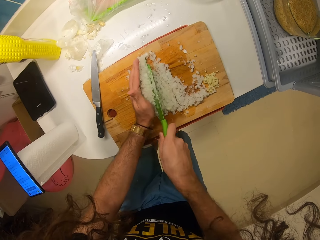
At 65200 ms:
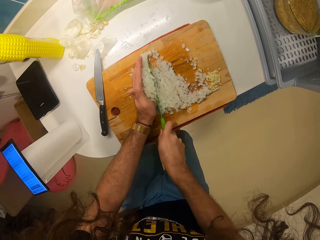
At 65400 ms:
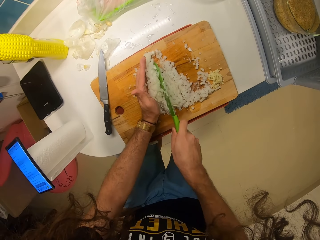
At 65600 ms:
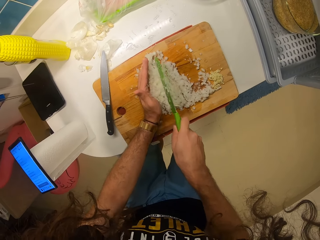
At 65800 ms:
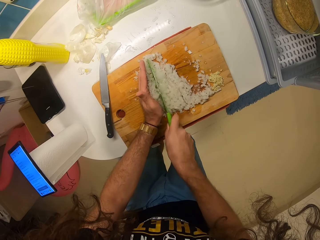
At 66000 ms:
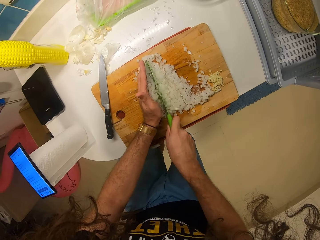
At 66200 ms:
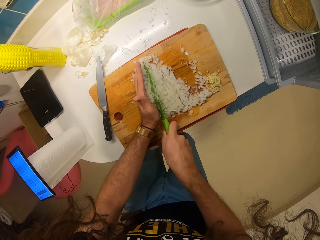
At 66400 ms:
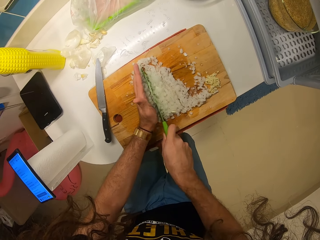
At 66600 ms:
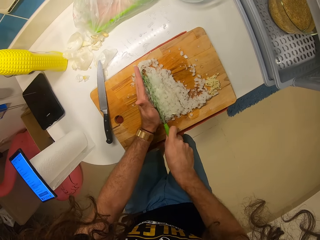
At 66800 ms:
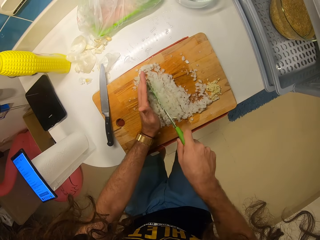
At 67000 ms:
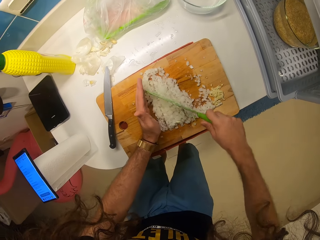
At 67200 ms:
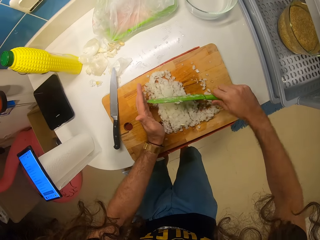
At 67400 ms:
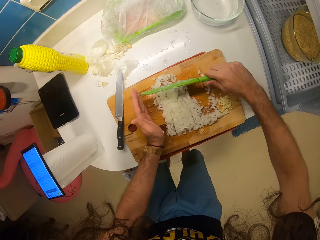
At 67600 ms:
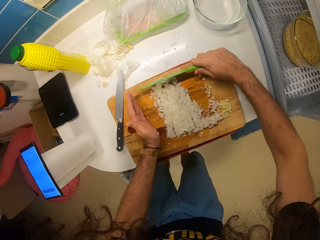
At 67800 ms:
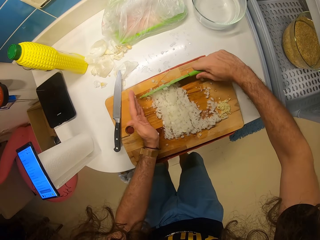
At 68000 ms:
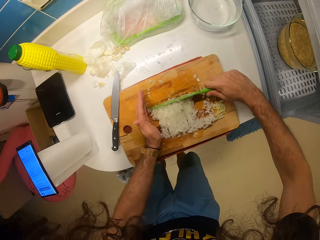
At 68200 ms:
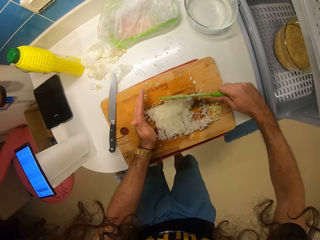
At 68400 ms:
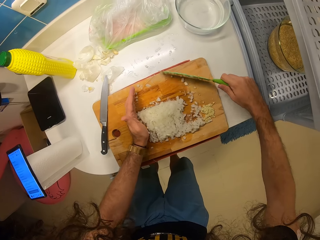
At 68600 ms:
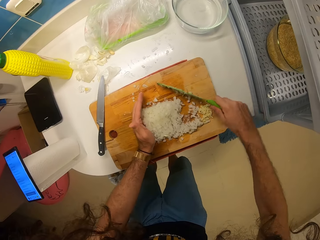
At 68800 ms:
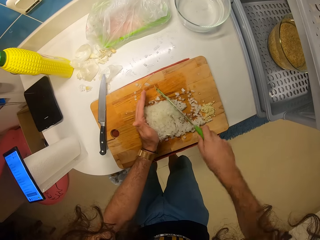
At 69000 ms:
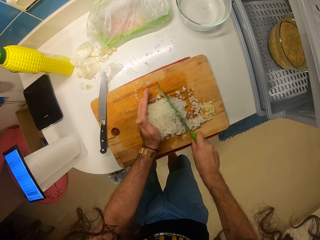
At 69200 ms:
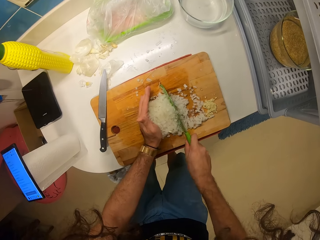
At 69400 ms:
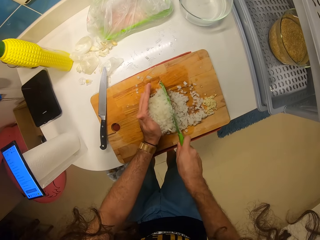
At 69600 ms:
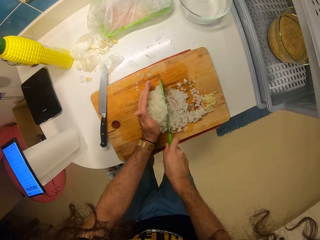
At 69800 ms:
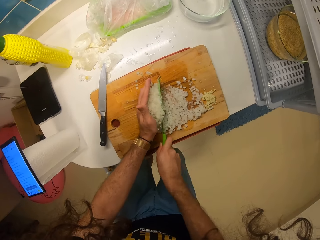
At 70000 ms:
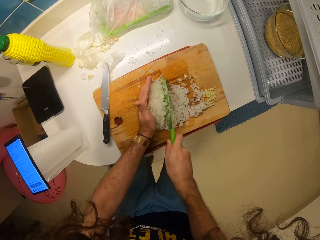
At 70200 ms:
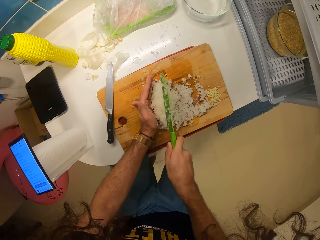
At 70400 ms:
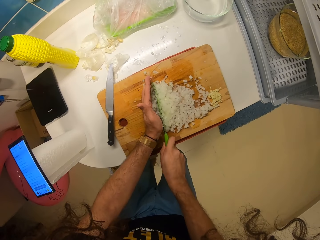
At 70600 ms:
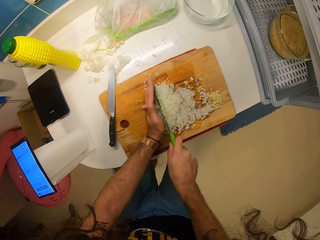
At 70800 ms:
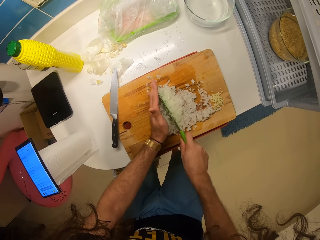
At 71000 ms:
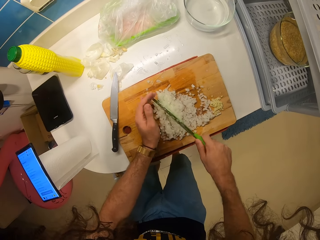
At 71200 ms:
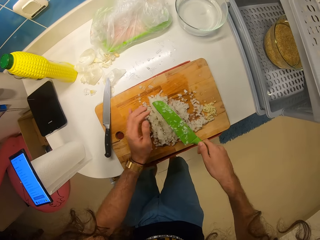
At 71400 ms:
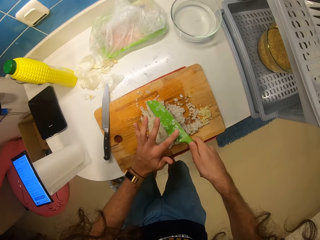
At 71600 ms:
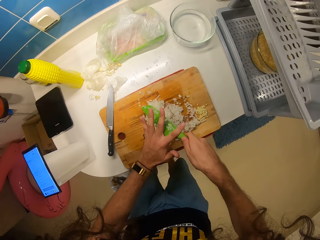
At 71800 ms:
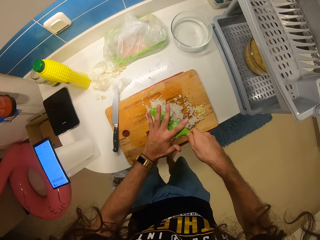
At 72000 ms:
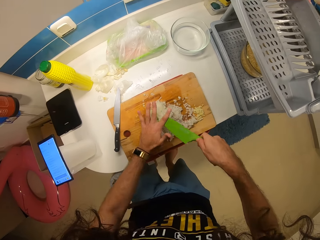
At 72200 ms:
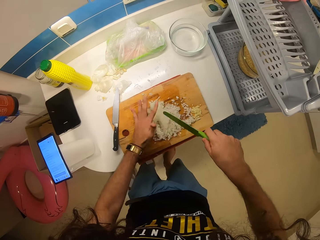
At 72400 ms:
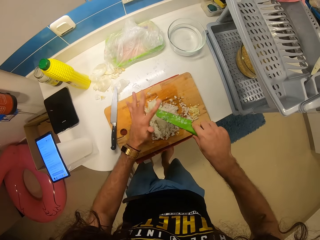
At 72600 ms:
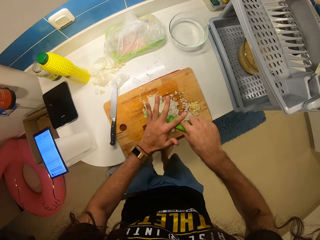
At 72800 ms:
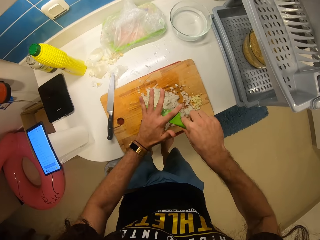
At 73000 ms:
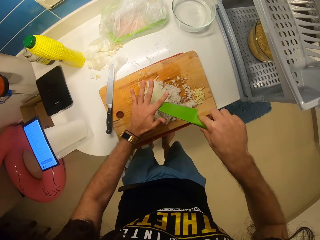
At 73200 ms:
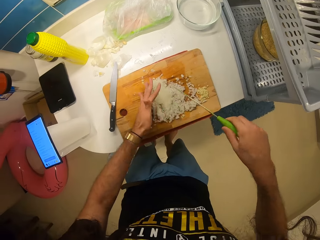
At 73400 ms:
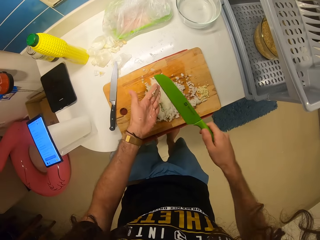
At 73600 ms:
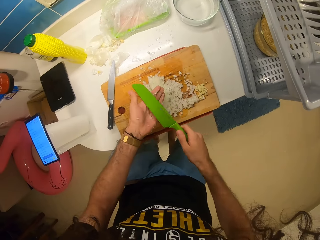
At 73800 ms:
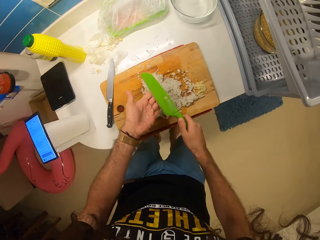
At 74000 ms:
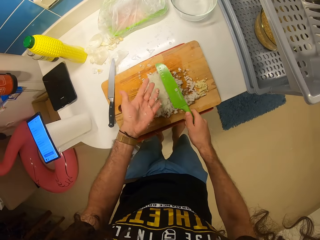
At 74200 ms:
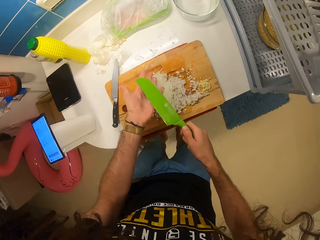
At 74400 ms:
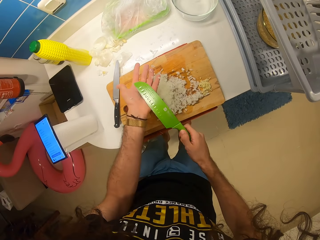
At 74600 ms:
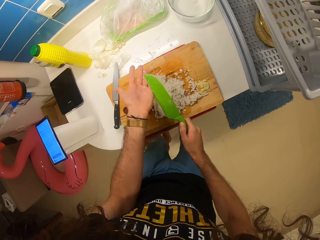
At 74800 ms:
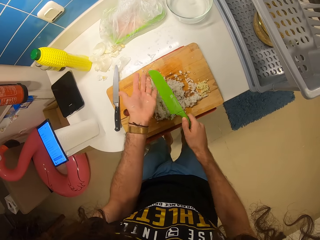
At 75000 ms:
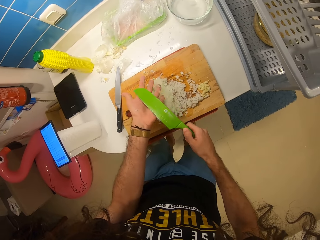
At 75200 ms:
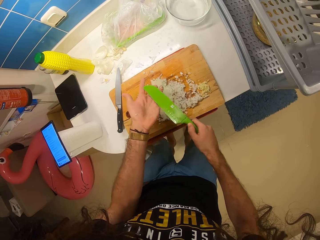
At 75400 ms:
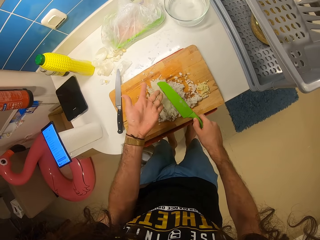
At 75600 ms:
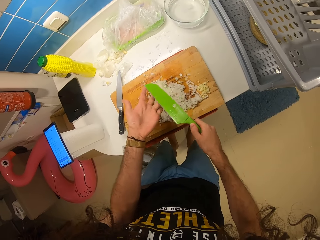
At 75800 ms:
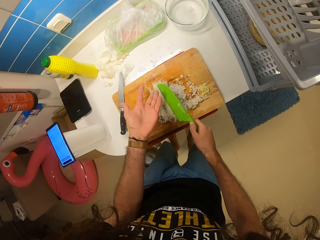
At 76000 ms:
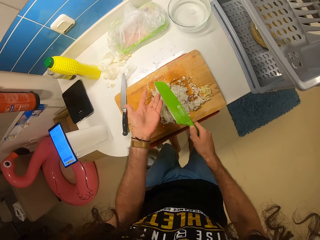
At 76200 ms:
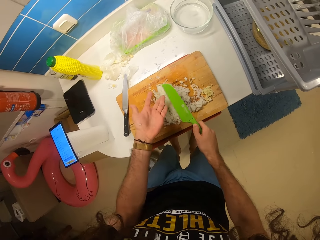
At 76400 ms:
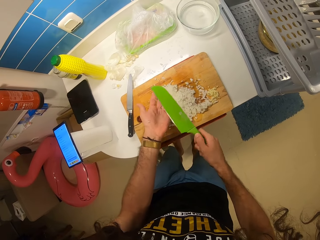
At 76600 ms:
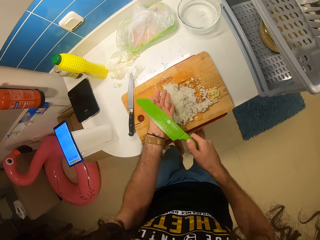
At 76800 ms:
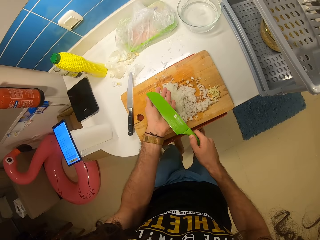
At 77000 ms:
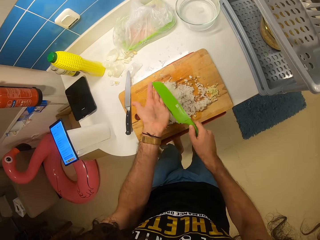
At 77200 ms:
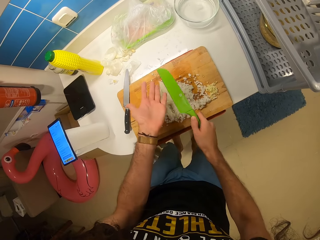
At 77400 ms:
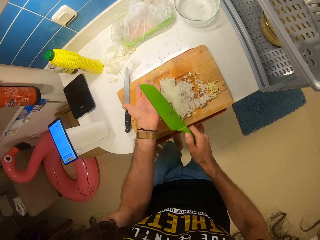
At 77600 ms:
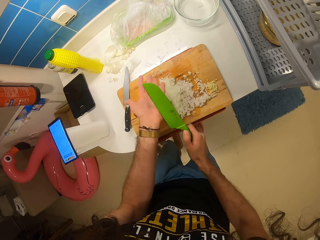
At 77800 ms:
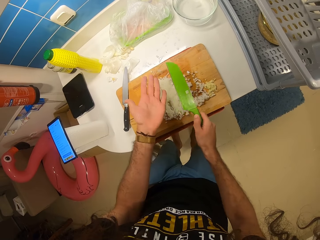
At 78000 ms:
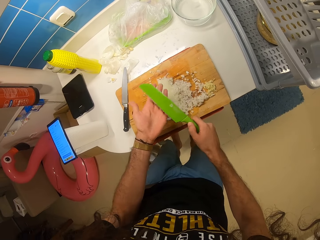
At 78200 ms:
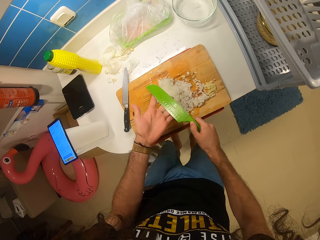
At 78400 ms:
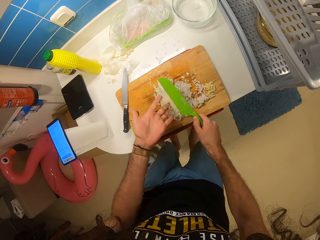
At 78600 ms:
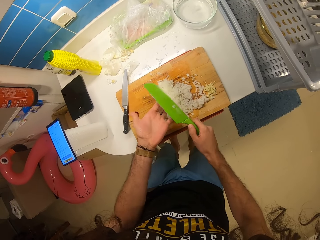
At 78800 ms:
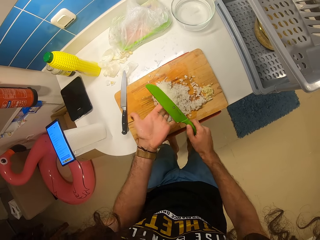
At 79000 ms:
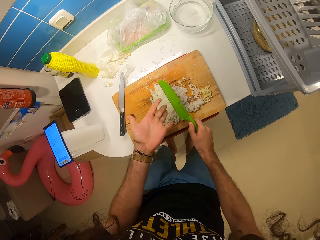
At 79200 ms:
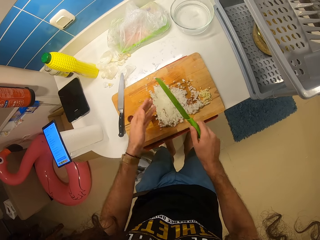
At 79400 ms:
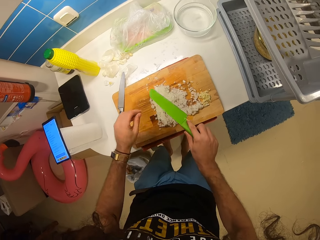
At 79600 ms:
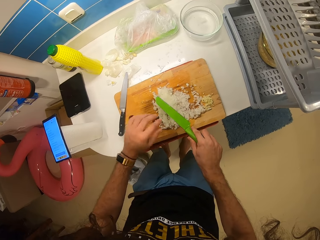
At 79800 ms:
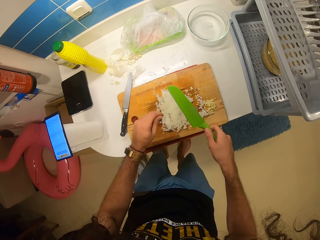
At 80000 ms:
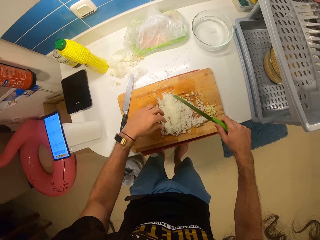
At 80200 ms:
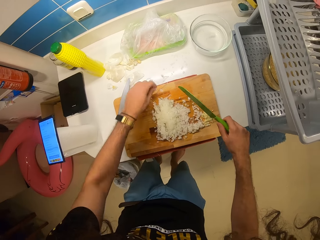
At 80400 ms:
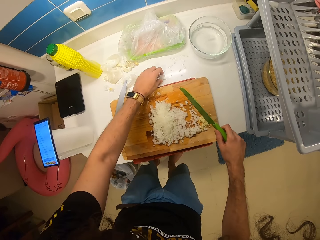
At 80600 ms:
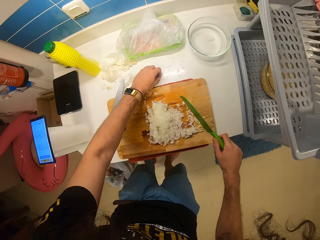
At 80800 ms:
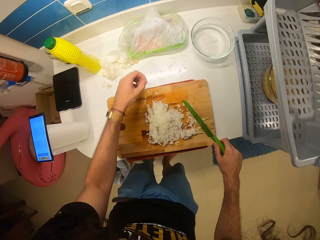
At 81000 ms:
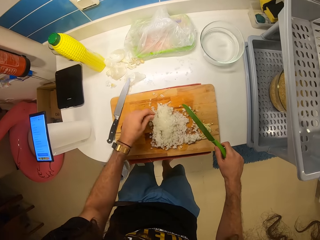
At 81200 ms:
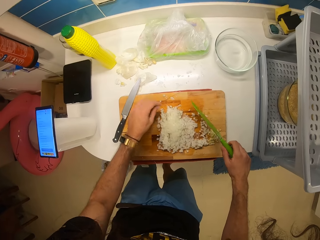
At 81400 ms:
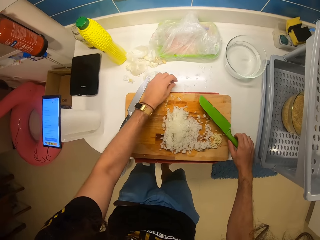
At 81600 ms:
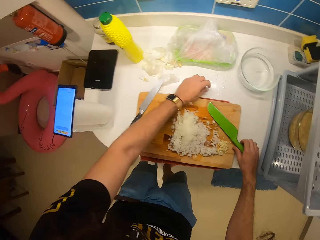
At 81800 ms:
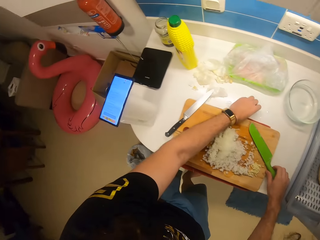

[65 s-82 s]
The camera wearer gathers the chopped onions on the chopping board with the knife. He cuts the onions on the chopping board with the knife. He cleans the knife with his left hand, turns the knife around, and cleans the knife with his left hand. He cleans his left hand with the knife. He raises his hand towards the counter top. He picks a chopped onion from the counter with his left hand. He drops the chopped onion on the chopping board.

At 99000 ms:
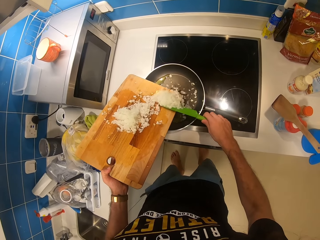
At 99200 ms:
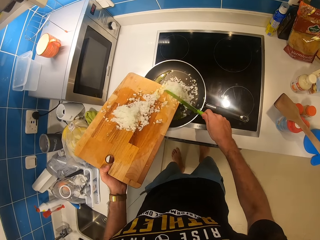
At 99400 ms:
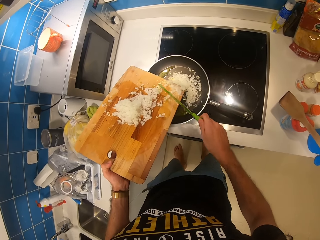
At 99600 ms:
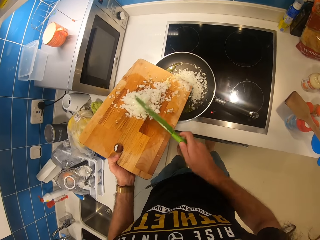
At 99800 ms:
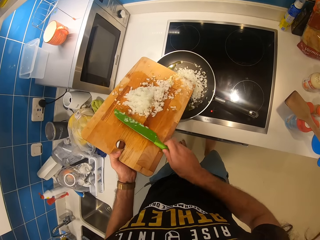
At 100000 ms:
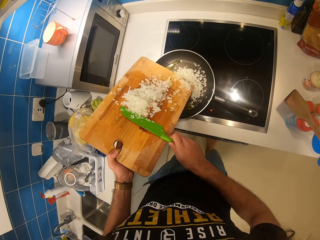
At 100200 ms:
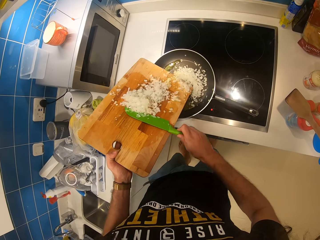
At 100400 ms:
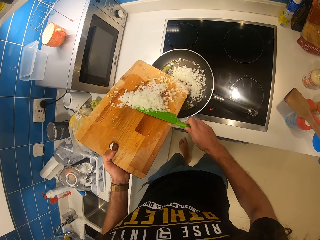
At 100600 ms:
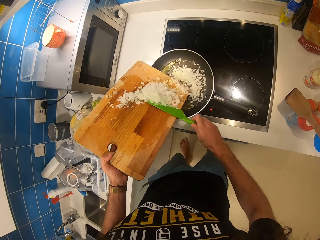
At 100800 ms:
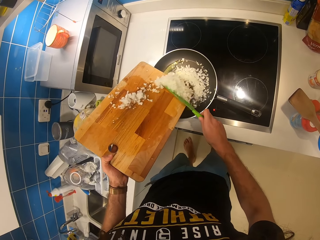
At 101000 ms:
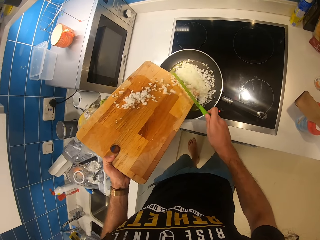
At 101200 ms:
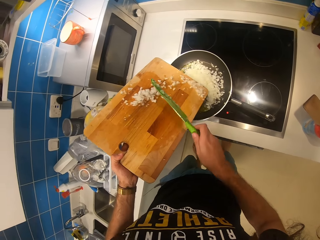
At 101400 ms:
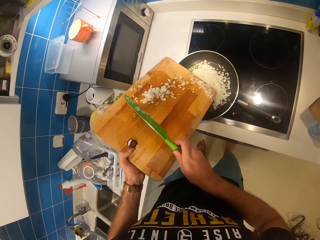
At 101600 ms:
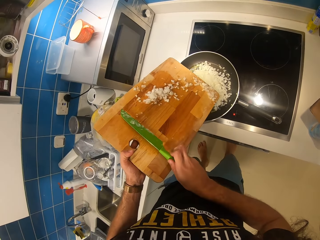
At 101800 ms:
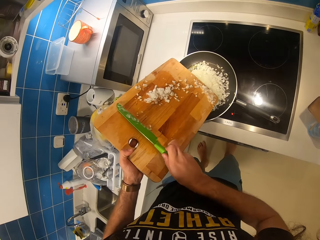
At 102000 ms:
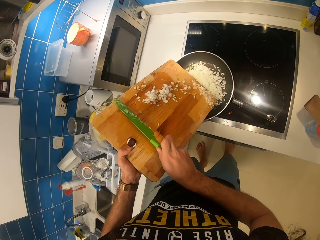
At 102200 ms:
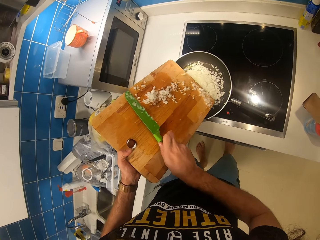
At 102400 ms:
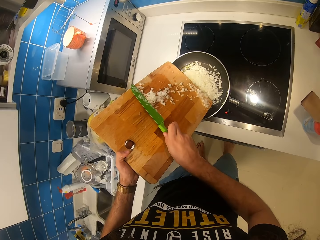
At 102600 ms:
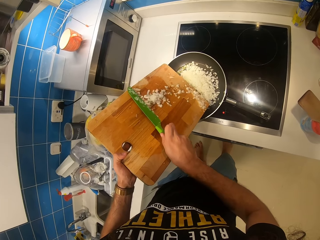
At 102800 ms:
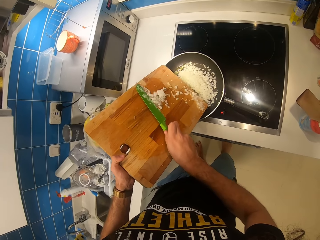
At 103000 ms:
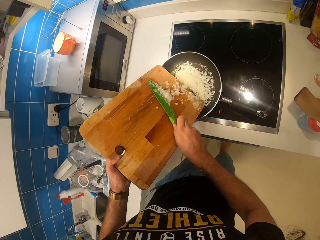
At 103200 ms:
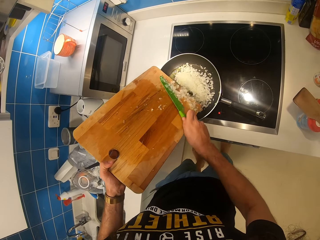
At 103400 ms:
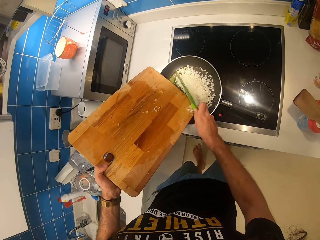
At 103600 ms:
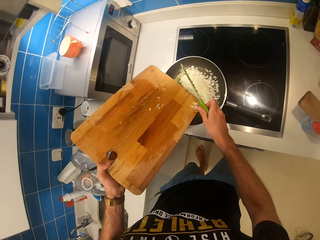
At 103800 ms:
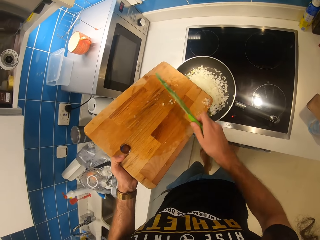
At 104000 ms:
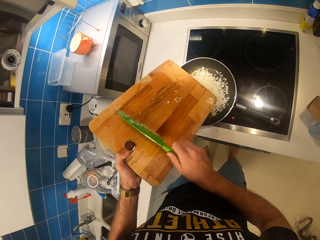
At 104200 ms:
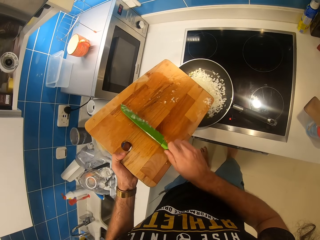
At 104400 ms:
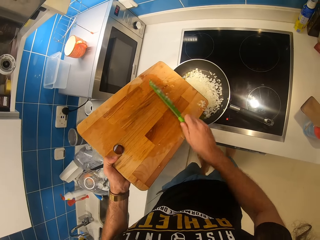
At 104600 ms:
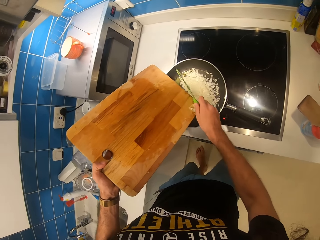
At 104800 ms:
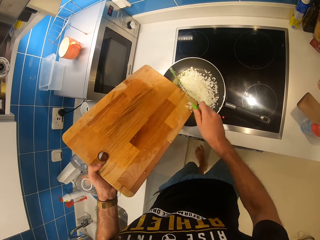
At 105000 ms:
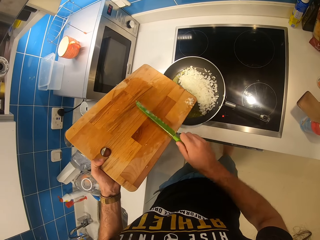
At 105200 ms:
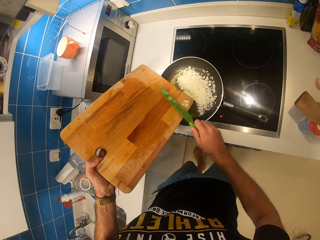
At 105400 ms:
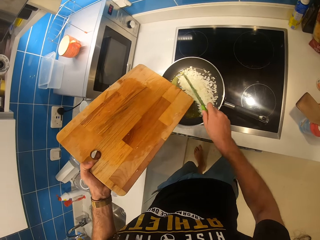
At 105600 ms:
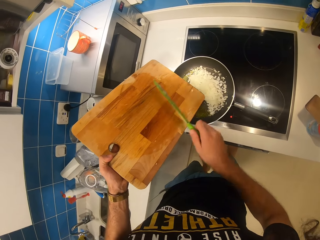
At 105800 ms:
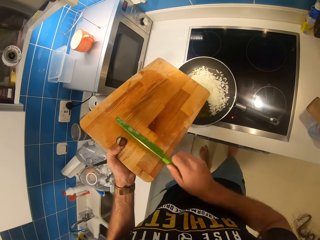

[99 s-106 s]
The camera wearer drags the onions from the chopping board into the sauce pan.
